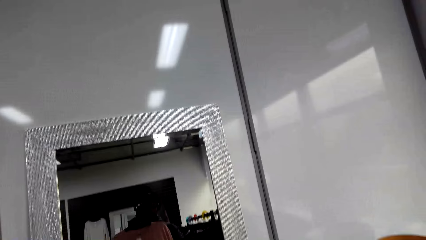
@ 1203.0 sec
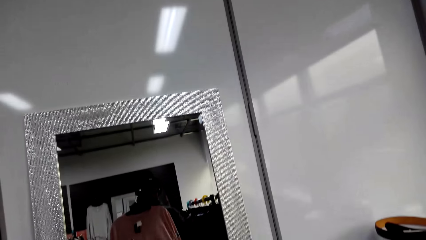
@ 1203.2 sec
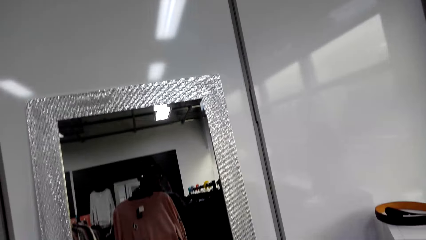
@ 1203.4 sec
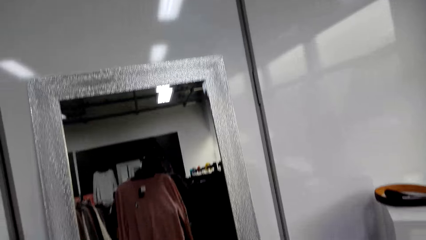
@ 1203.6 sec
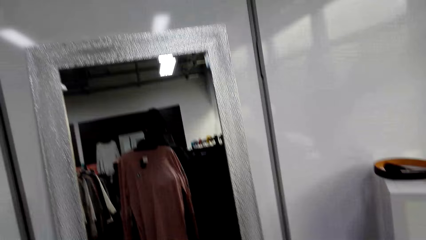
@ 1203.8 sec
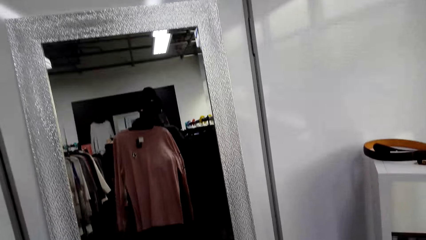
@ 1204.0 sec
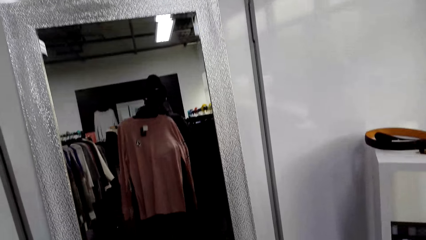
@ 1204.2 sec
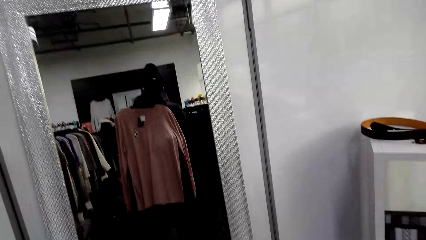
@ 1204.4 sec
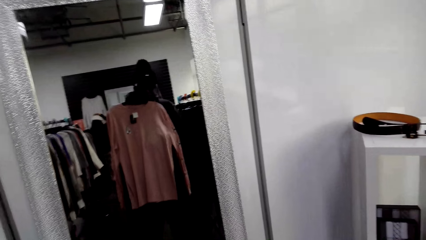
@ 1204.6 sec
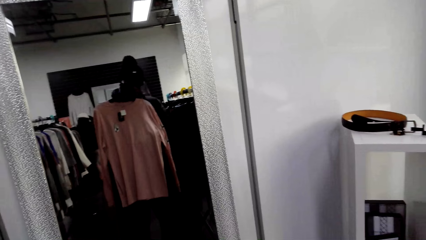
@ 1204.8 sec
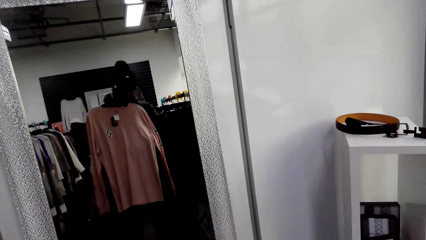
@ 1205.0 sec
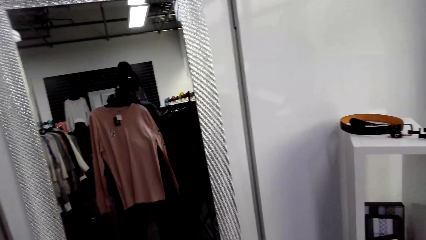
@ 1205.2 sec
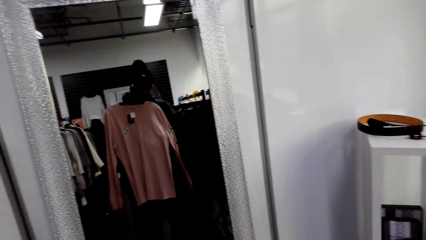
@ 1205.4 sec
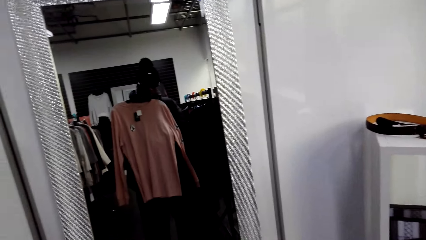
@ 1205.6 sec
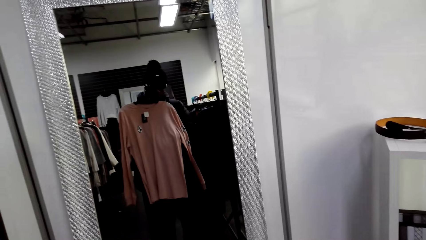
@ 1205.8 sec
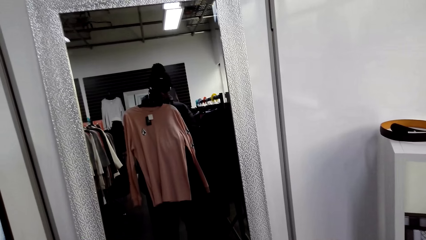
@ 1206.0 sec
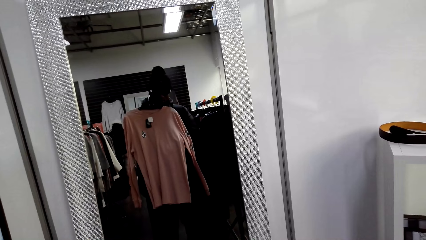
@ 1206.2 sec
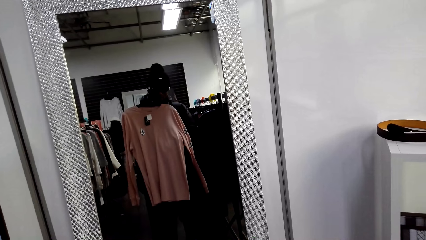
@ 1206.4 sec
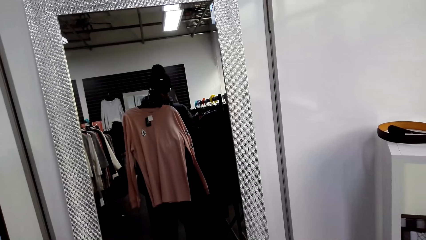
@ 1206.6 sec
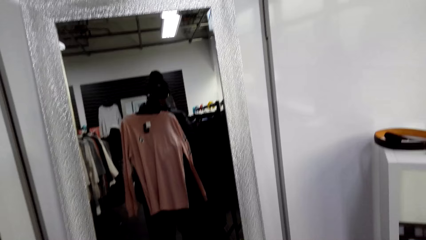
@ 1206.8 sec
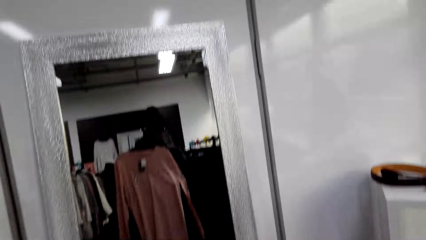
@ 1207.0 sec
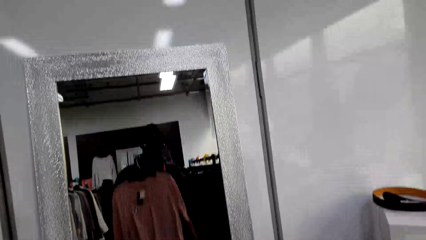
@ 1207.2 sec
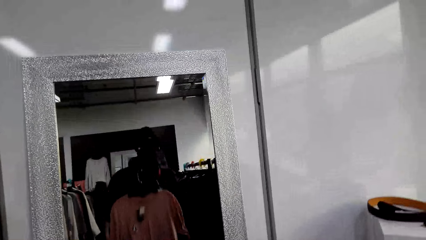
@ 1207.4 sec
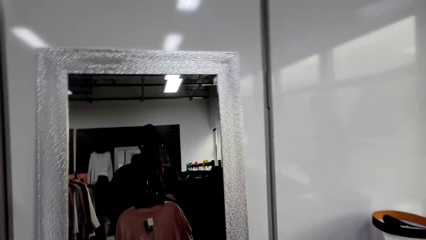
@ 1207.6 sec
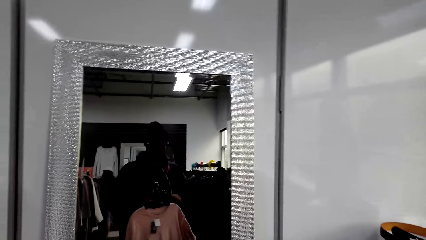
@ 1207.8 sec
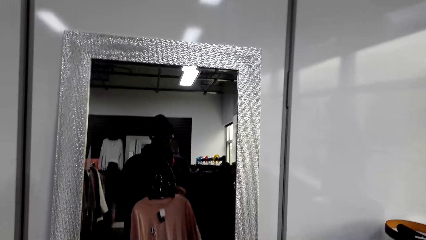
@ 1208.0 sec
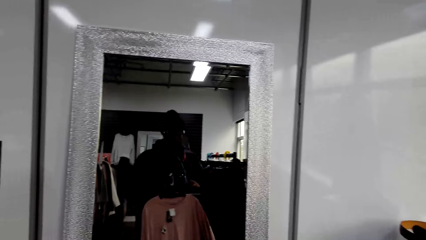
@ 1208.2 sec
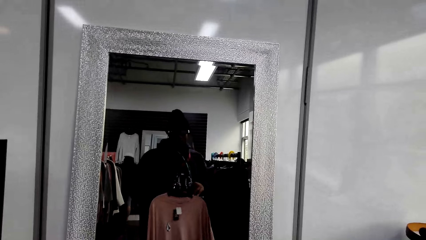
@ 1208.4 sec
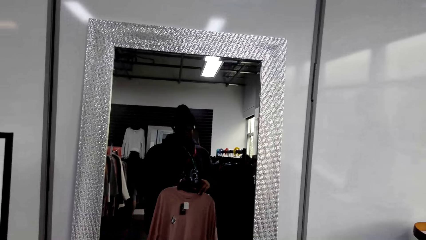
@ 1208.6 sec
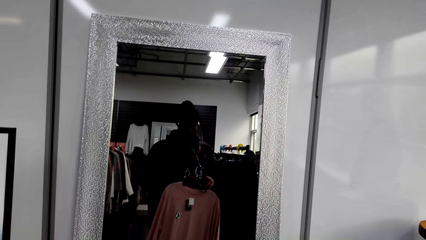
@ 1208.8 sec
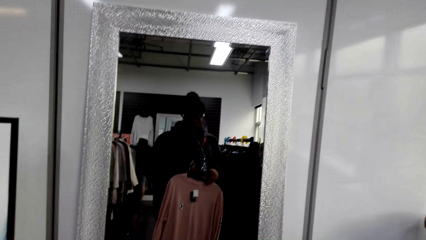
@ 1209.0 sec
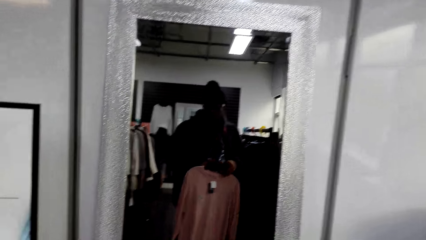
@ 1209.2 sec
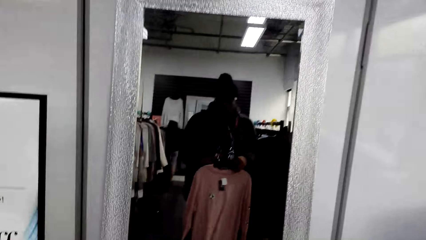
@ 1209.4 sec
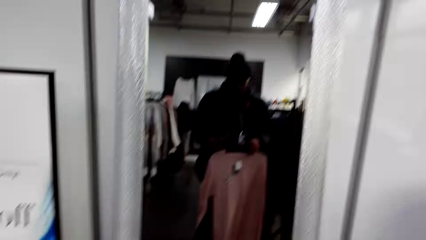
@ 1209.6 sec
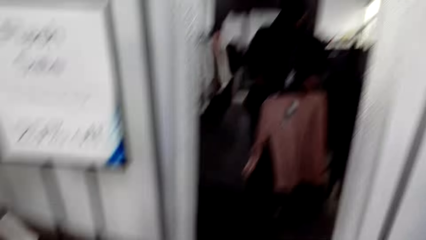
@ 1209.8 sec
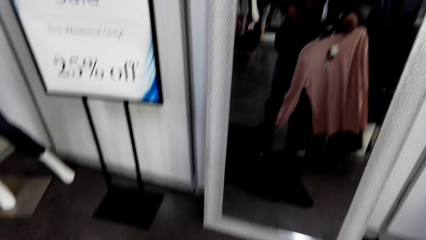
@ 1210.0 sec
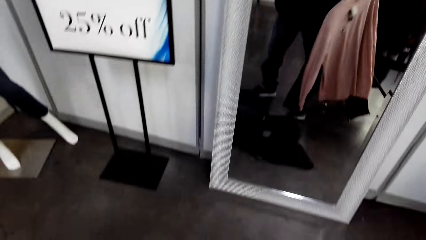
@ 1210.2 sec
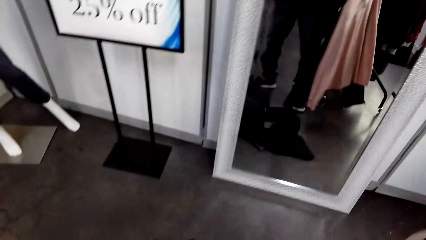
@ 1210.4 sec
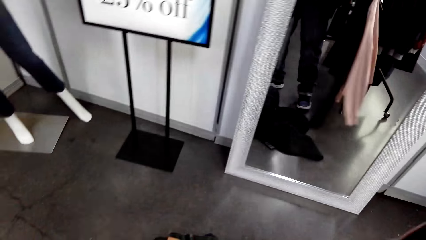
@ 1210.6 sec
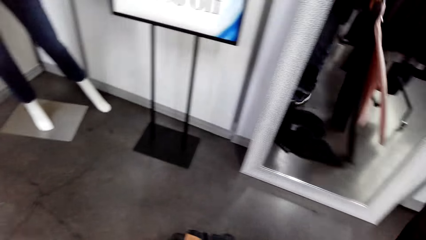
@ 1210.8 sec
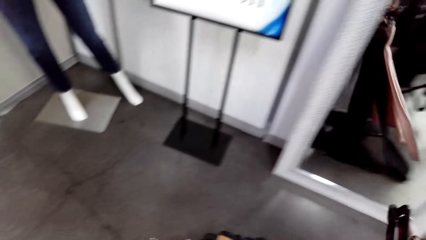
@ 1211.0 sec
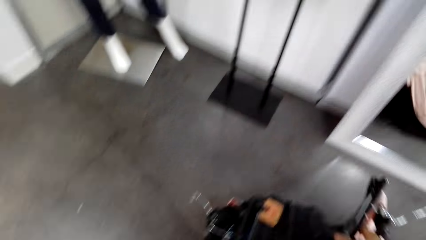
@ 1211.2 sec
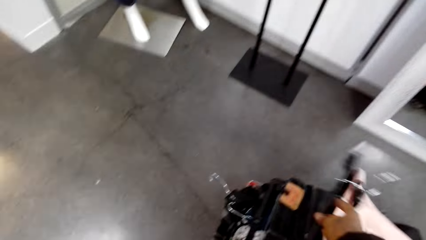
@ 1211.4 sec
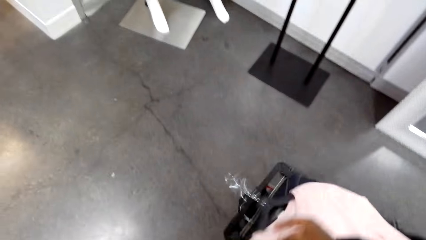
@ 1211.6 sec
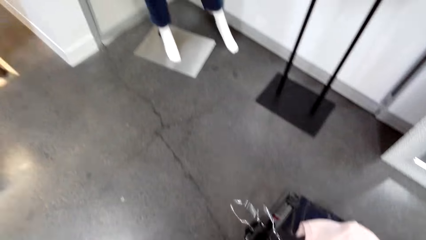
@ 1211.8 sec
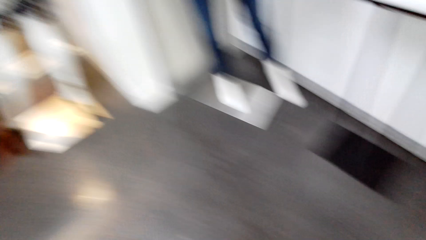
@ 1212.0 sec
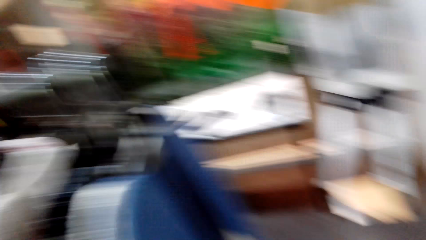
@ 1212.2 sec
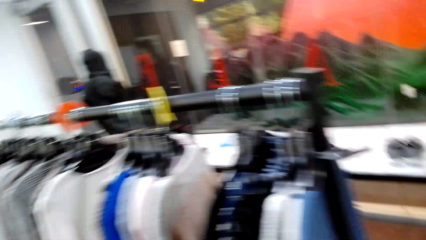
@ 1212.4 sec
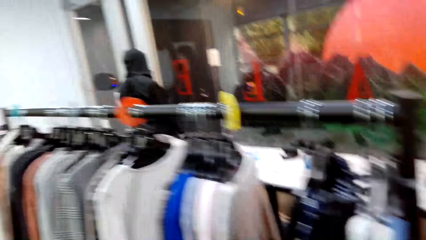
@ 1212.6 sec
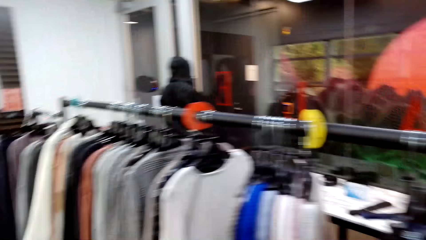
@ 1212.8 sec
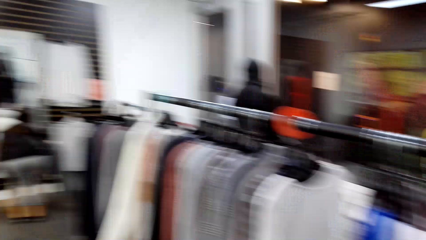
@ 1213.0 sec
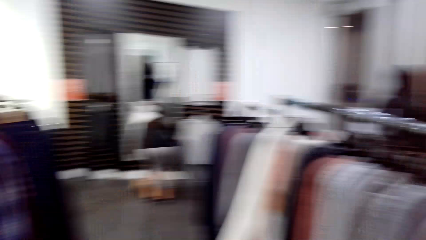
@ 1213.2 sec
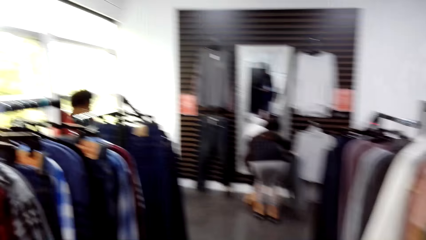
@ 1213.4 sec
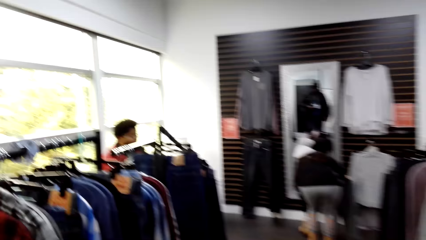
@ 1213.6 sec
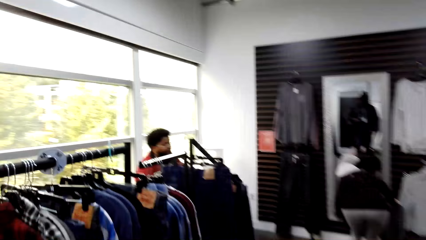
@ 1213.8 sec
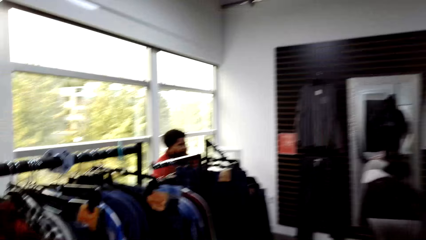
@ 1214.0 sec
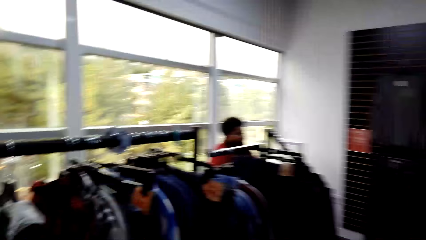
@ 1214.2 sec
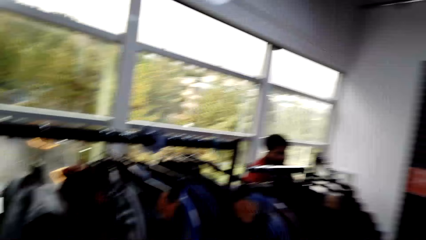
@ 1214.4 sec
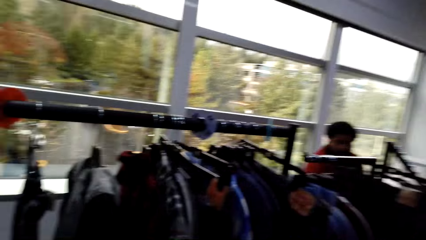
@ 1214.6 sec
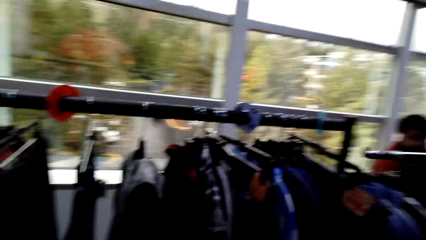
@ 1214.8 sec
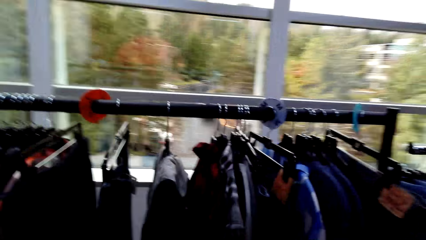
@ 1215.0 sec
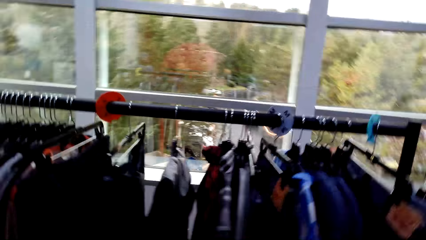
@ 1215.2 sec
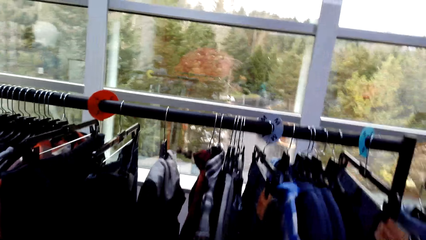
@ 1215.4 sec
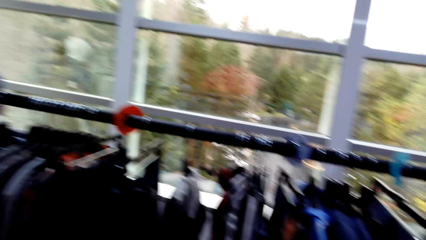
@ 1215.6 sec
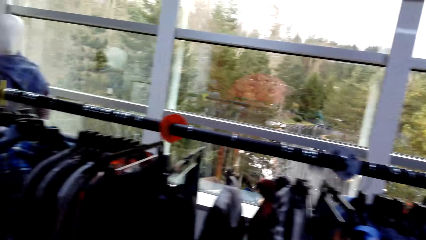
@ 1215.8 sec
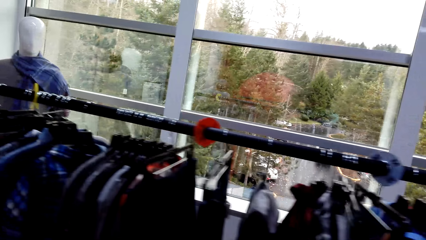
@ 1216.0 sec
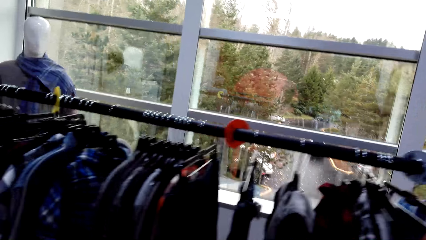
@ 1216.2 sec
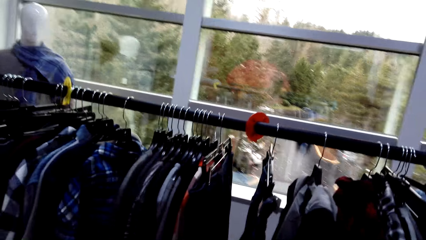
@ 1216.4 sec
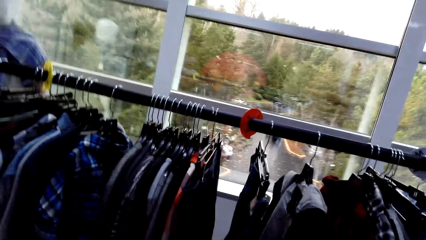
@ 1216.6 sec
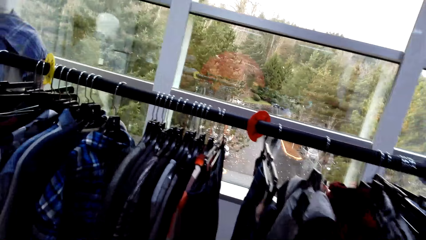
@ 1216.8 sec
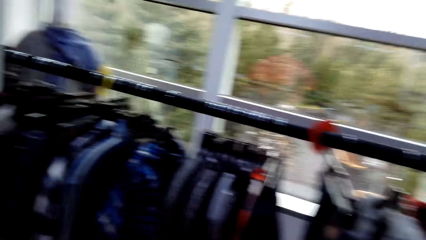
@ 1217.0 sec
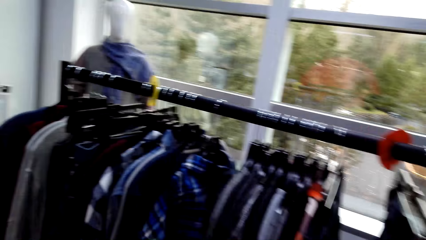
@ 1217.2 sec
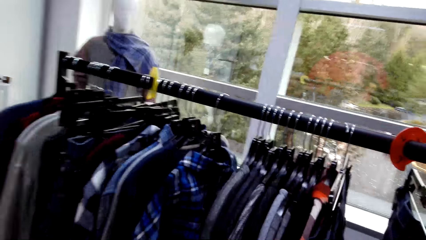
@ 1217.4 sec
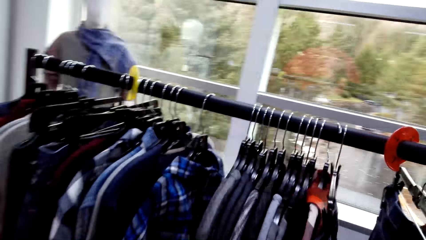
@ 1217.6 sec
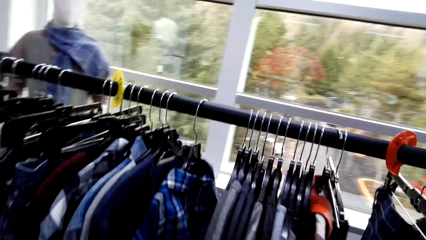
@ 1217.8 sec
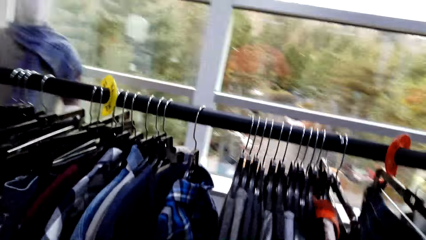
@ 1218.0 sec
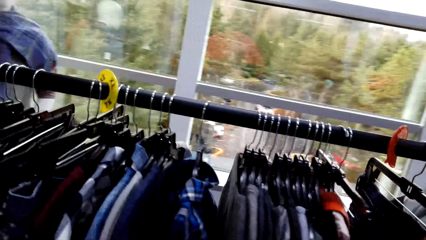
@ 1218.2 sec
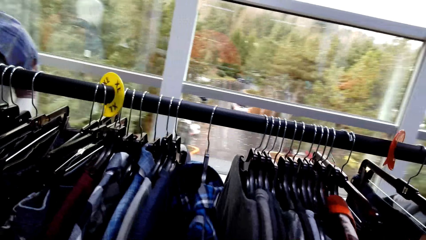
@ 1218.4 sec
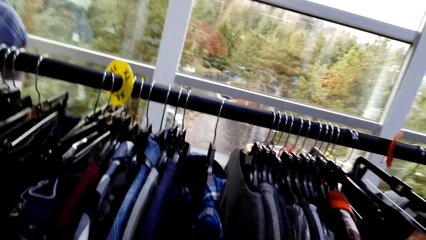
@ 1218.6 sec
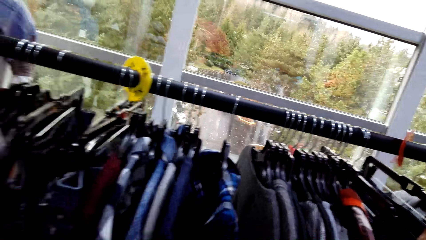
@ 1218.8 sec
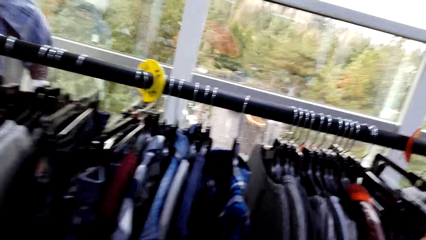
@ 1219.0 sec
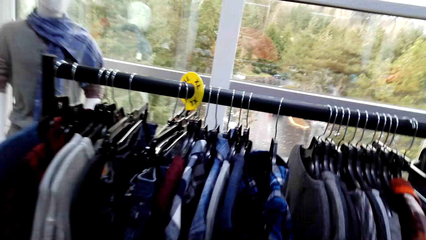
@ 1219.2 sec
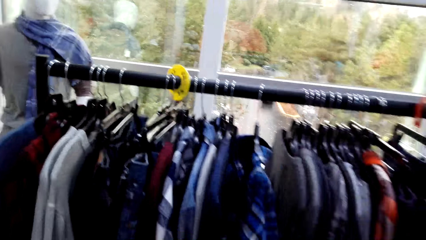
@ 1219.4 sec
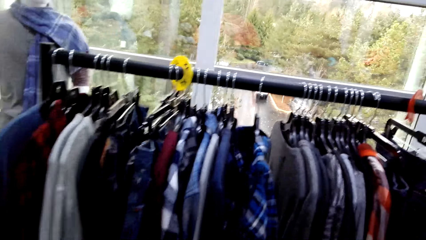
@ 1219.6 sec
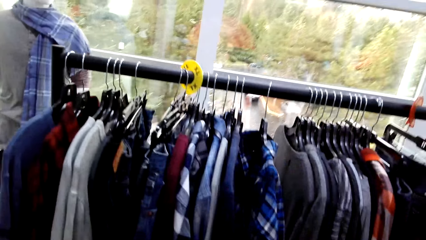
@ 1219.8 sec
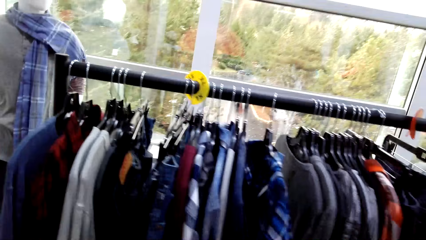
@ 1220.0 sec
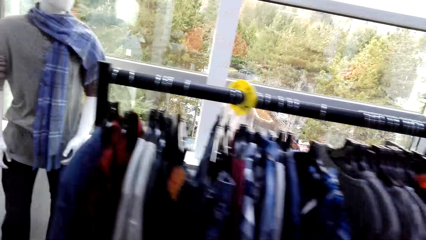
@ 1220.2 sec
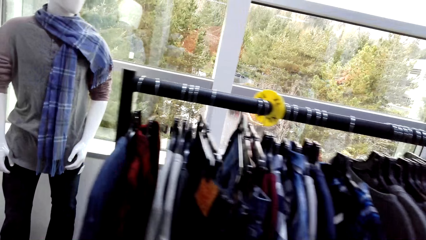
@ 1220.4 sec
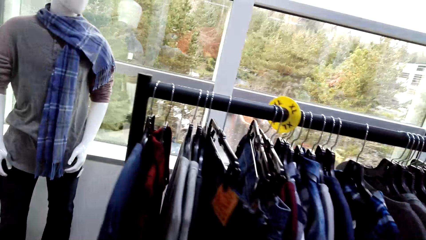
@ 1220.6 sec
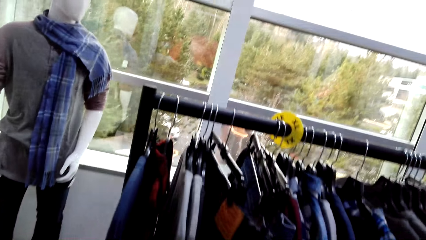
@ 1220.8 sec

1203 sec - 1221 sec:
The camera wearer looks down. They put the T-shirt in the shopping basket. They look around and walk around the store. They stare at the cloths and look around the store.
